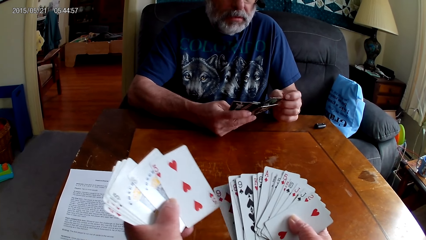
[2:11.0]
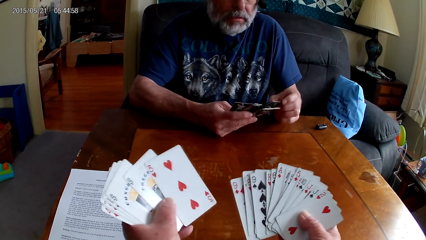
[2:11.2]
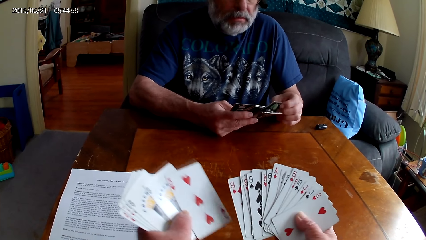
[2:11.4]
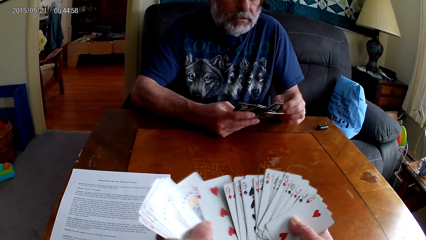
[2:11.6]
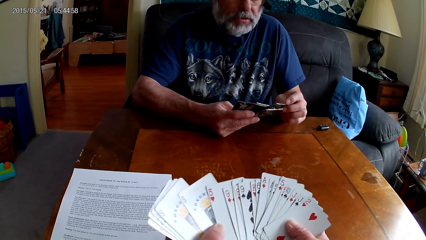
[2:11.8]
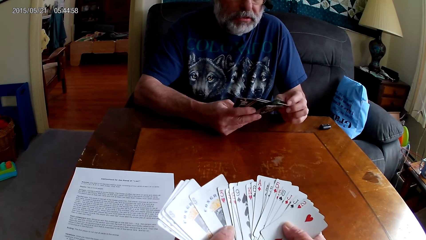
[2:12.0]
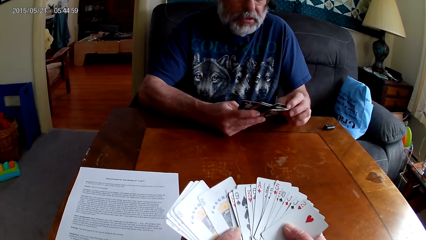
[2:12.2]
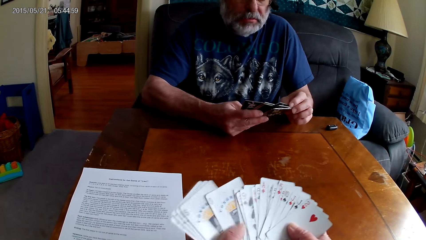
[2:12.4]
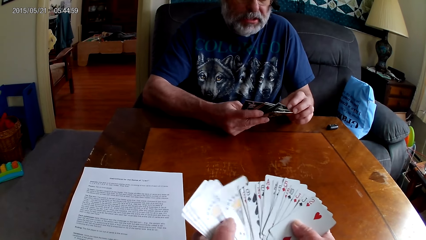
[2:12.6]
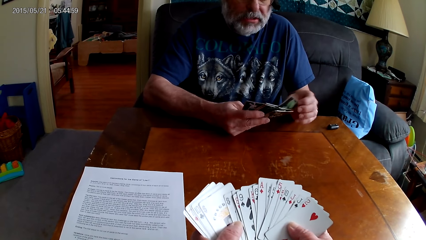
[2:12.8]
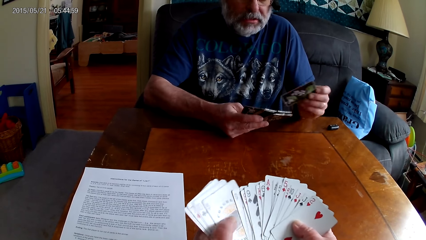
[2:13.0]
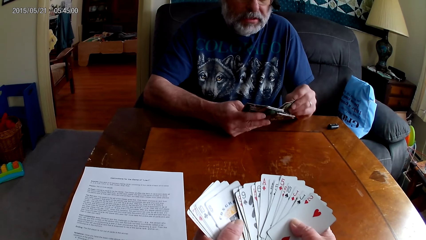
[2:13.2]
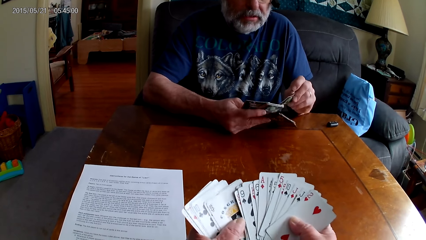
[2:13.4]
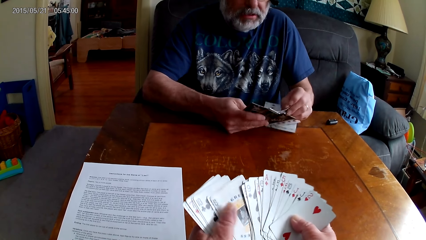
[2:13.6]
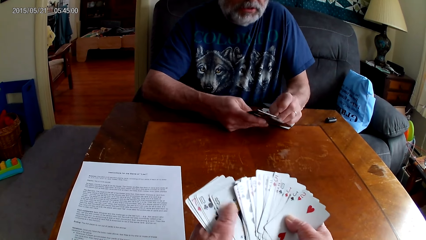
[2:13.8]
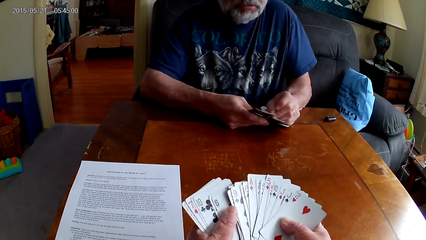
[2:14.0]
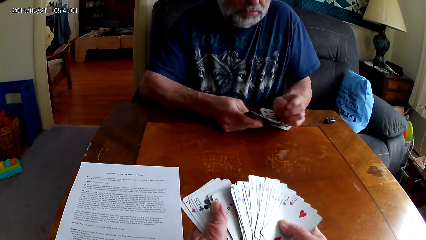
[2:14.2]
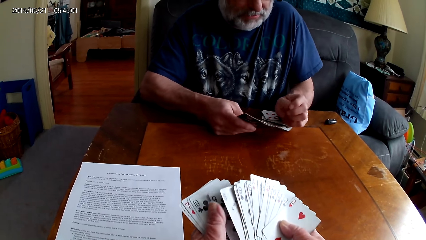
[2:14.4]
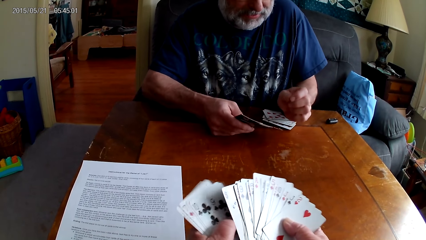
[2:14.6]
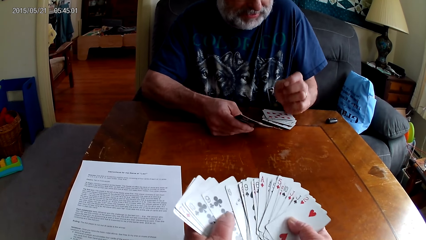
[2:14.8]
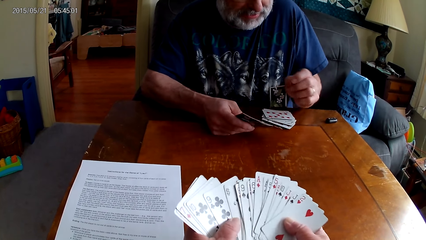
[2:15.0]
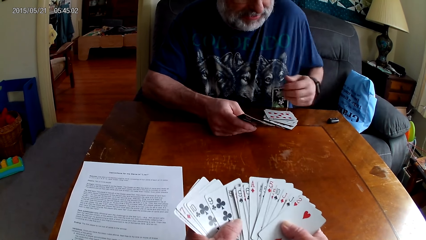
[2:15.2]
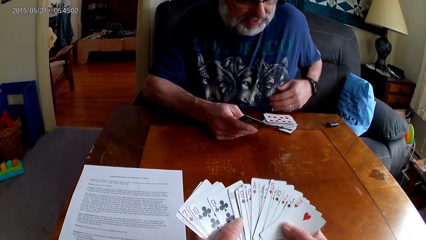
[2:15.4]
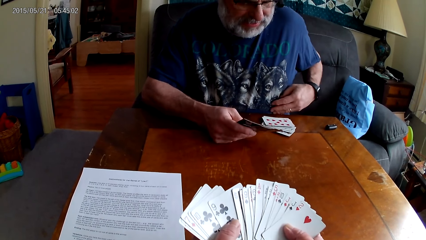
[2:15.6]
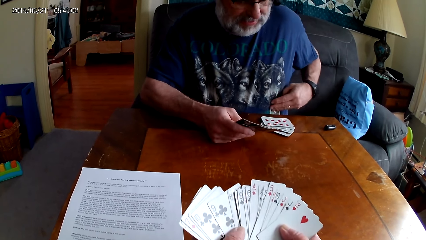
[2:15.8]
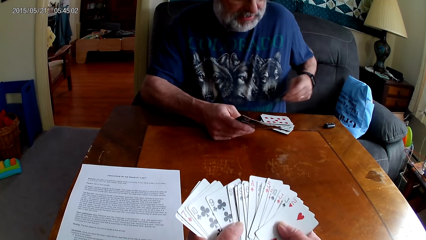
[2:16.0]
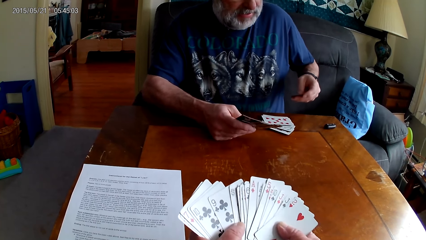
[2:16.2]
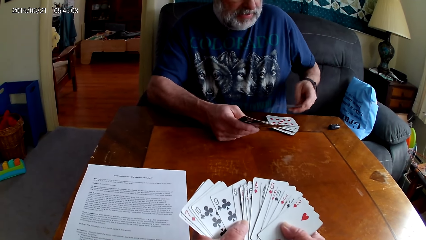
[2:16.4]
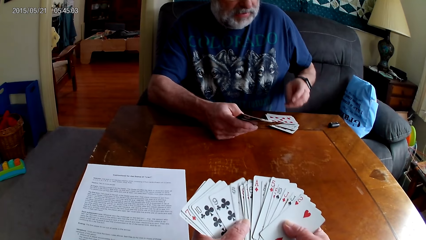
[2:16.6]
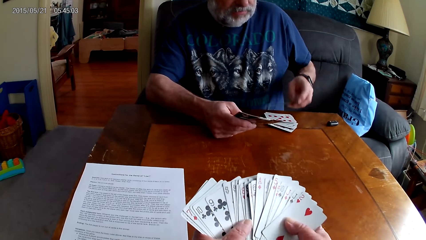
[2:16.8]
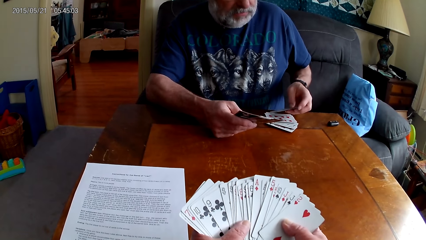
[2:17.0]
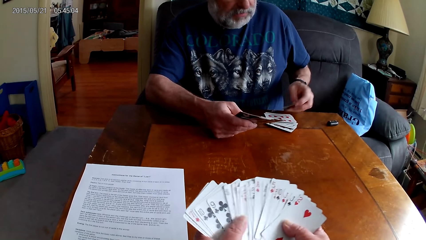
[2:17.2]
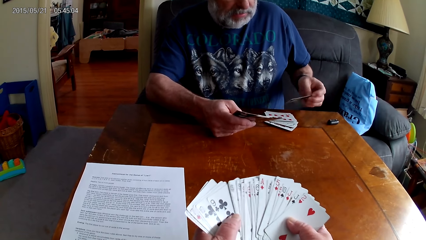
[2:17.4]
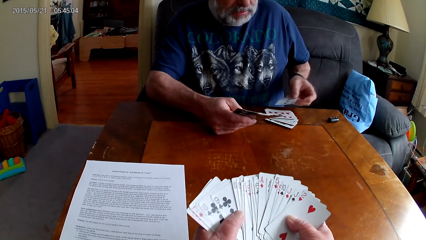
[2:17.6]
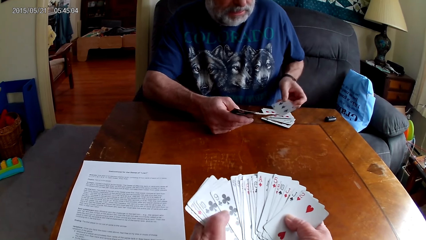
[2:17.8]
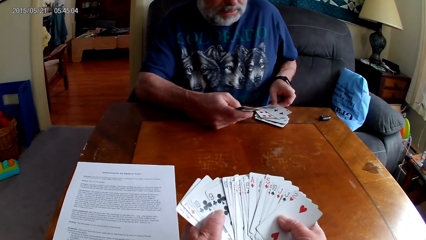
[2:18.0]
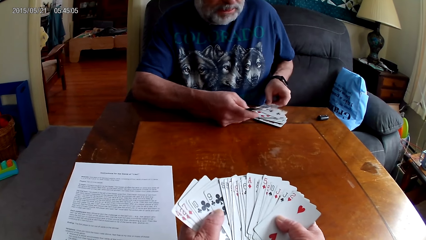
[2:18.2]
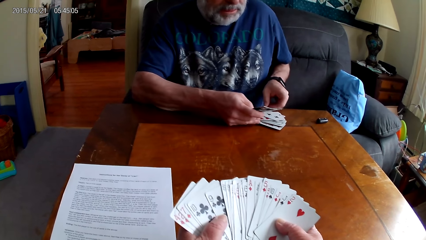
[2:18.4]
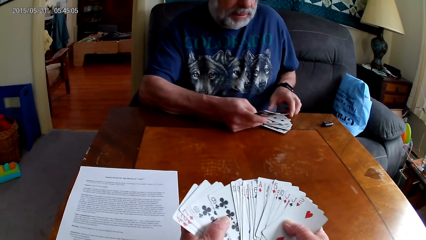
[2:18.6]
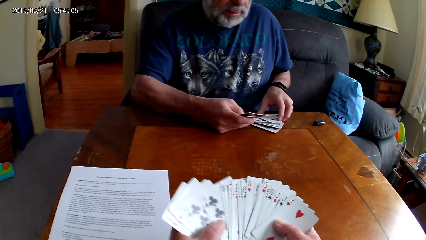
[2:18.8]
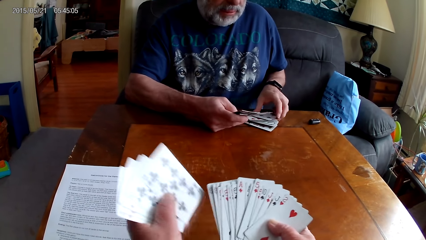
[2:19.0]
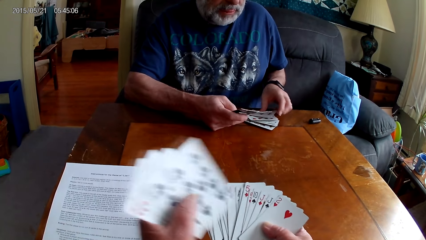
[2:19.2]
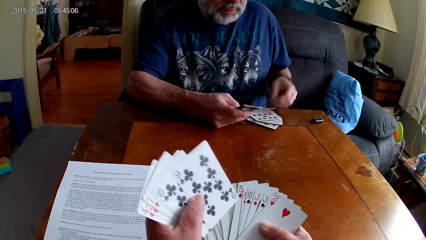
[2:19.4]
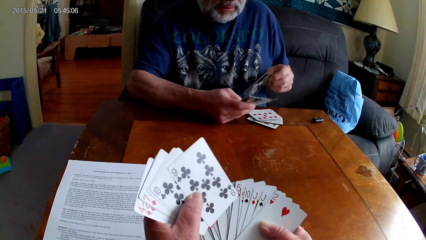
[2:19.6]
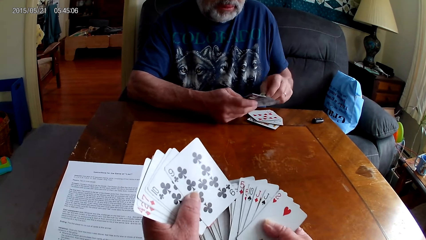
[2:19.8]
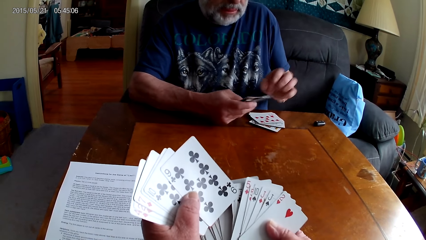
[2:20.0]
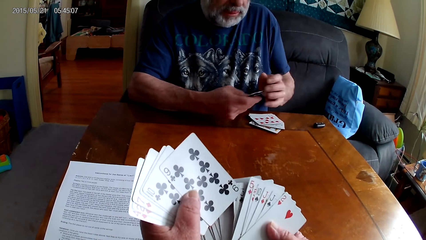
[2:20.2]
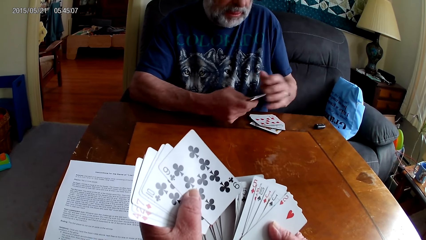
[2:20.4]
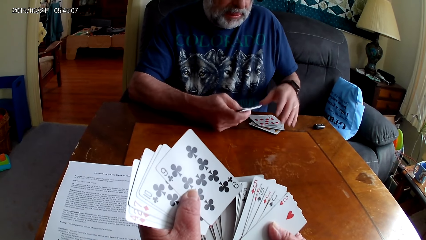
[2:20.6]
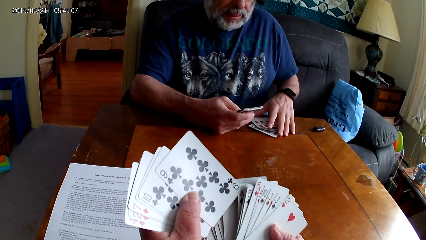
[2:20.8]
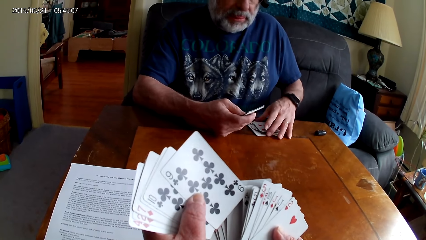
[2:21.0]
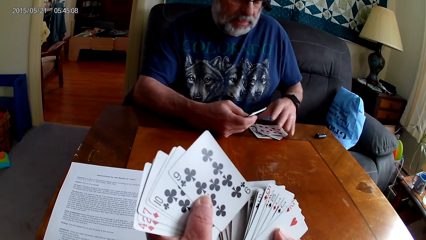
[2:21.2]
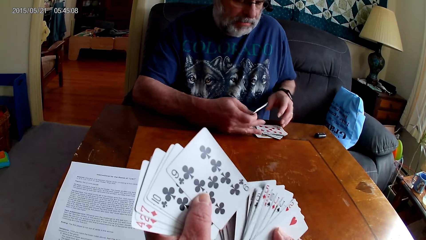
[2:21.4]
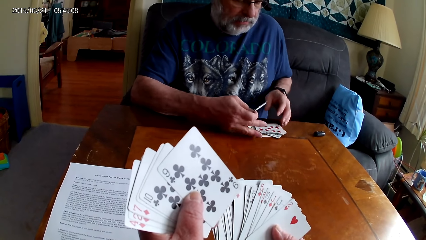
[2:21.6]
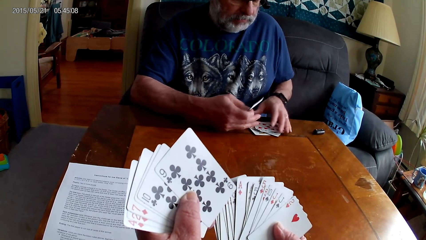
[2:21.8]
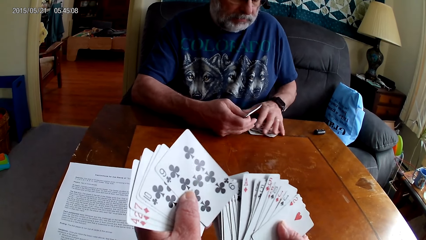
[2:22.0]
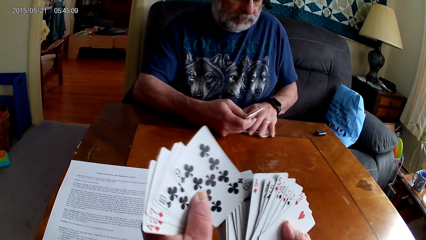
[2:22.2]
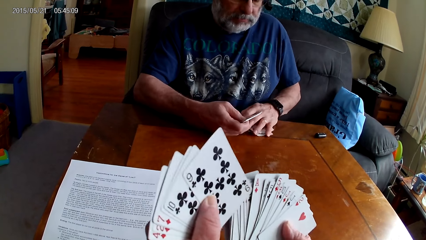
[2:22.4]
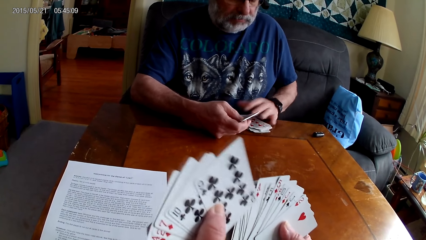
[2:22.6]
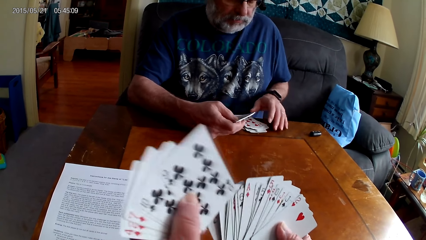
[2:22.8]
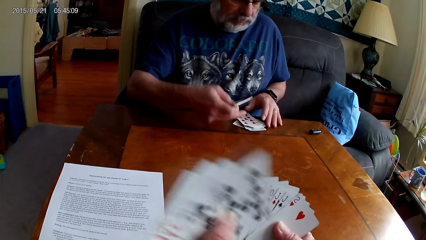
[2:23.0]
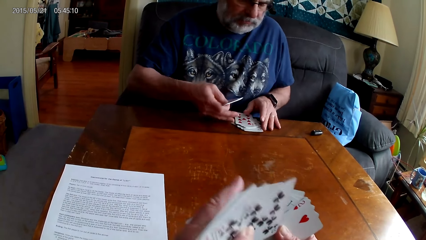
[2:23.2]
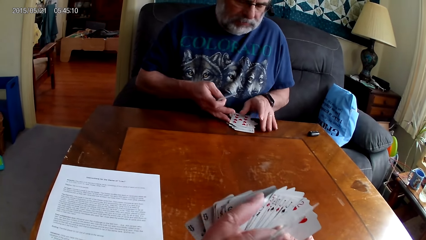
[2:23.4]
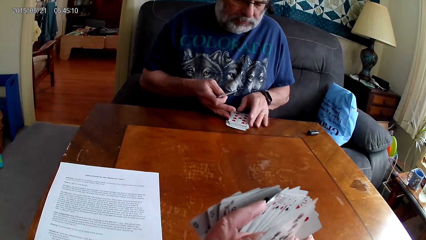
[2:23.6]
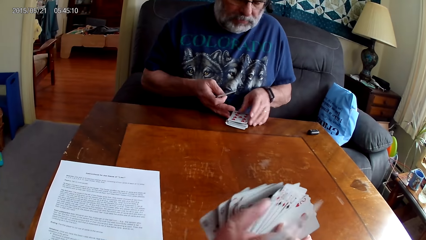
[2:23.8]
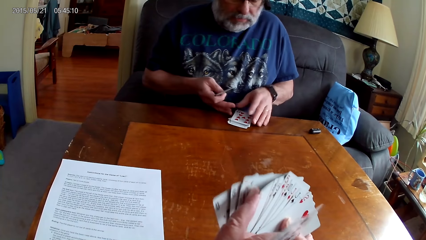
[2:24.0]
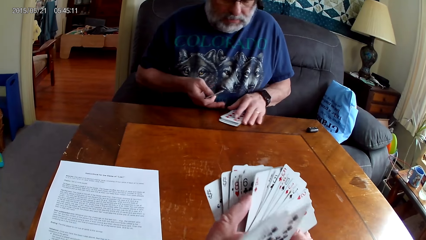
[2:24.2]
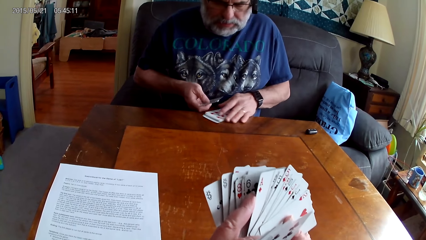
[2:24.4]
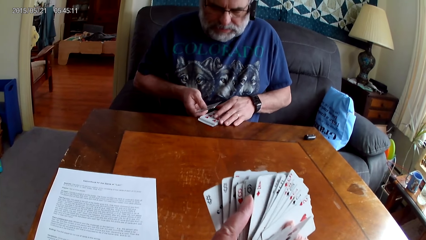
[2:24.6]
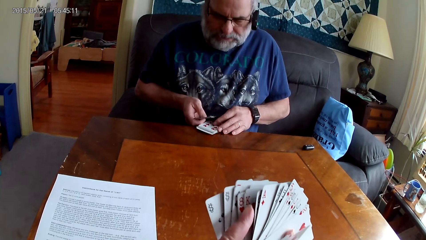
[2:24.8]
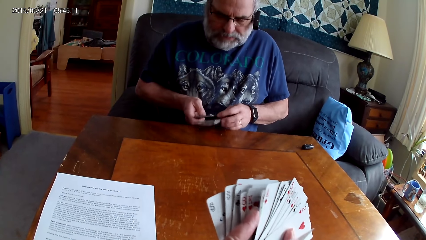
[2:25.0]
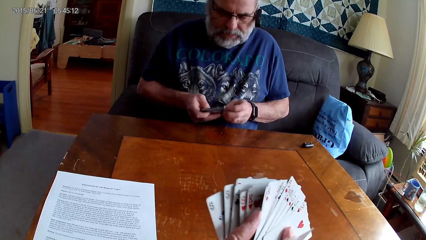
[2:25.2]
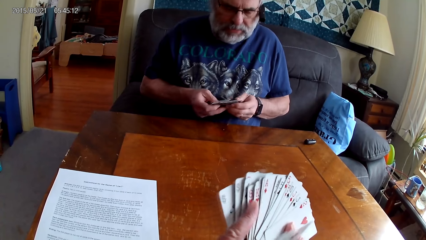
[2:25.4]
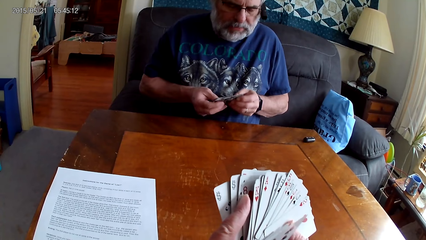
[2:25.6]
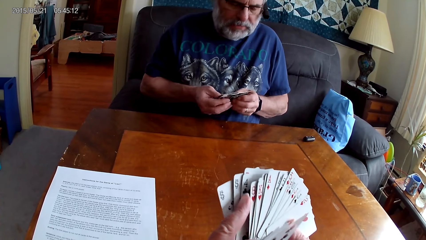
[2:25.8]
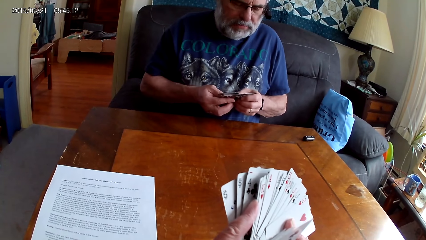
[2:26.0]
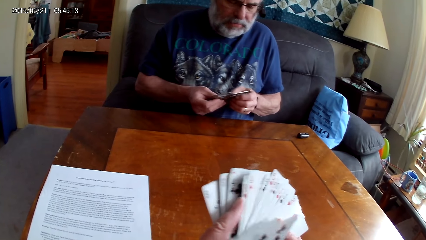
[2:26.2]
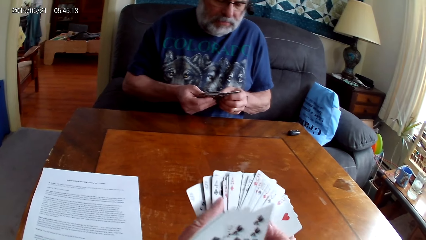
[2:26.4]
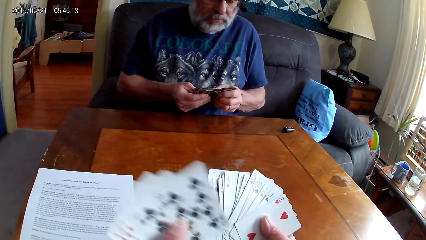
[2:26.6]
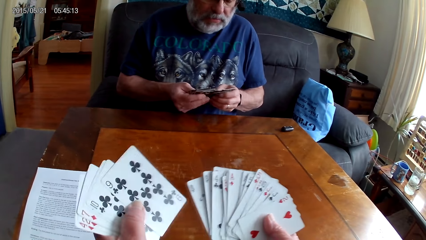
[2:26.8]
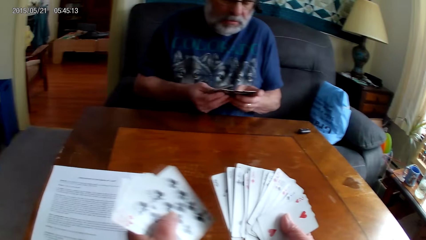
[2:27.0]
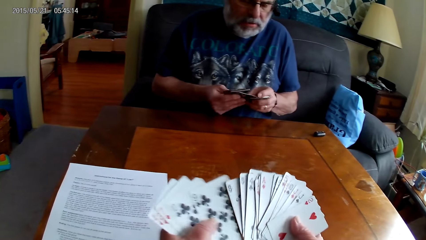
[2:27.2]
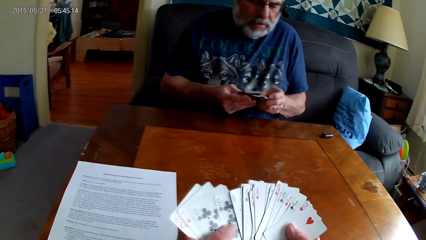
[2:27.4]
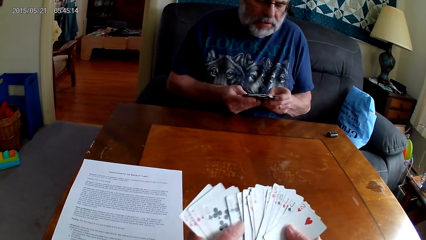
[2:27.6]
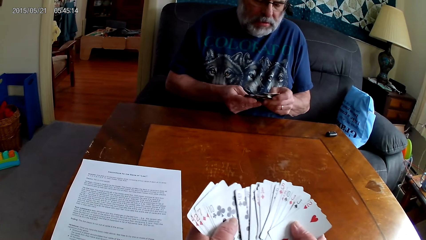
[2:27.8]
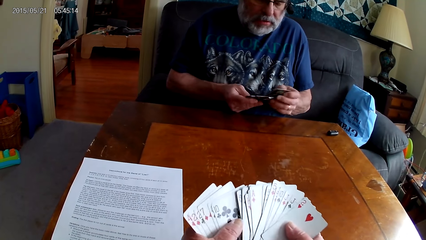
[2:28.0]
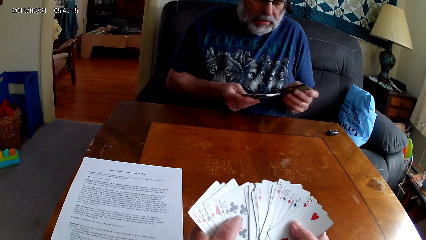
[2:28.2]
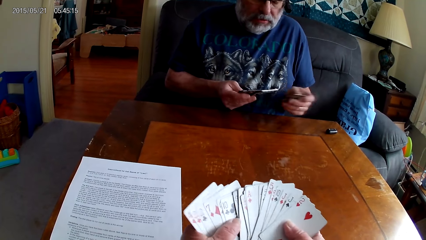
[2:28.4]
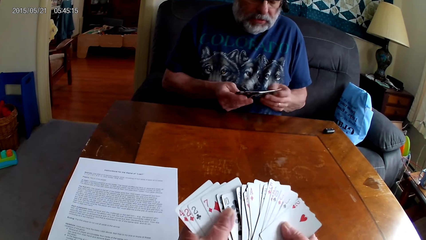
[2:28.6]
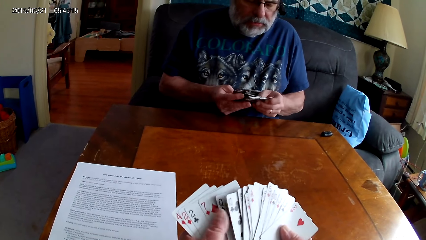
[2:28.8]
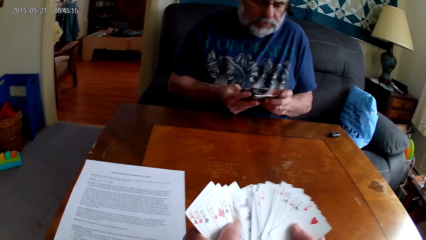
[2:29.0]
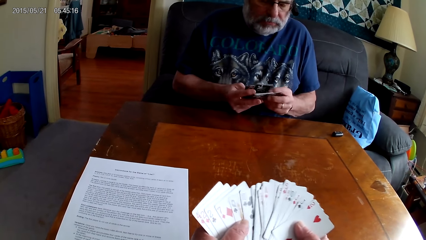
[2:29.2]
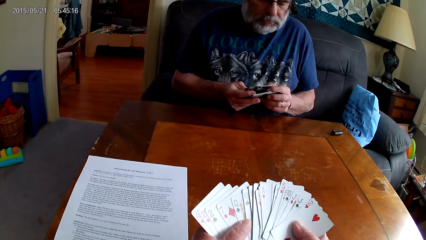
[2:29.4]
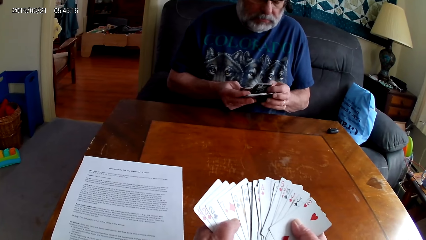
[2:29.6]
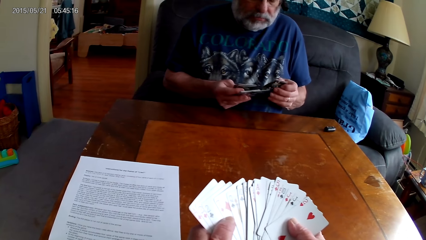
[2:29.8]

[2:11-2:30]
A man puts poker cards on the table. The man picks the poker cards from the table.
